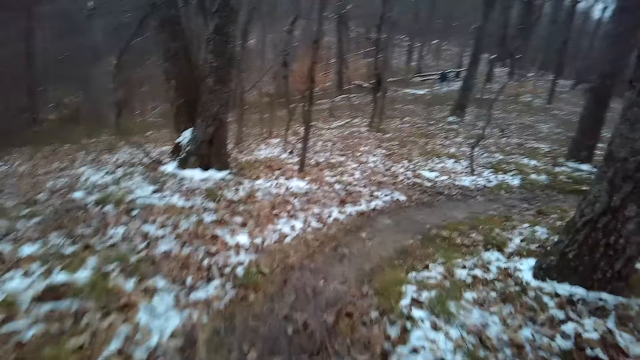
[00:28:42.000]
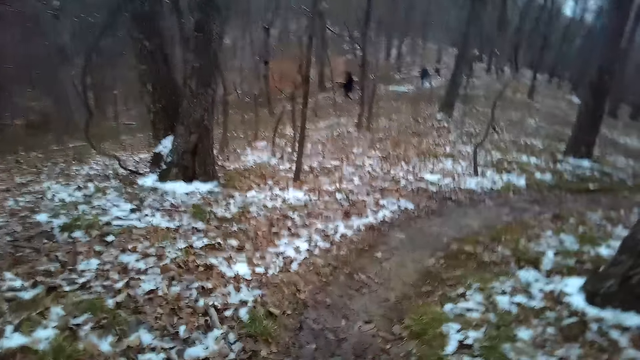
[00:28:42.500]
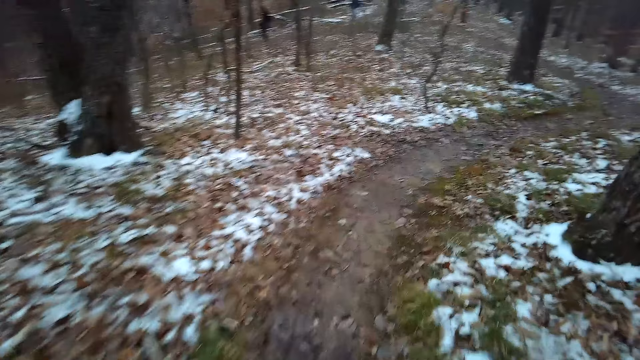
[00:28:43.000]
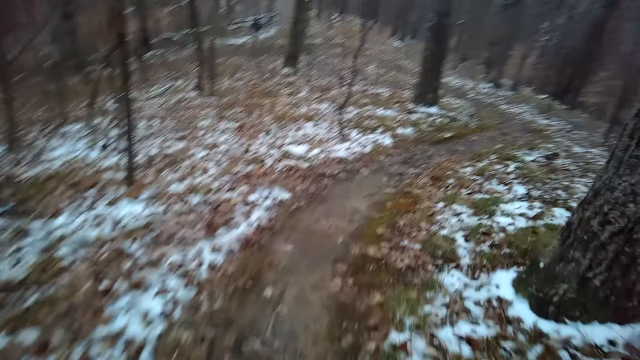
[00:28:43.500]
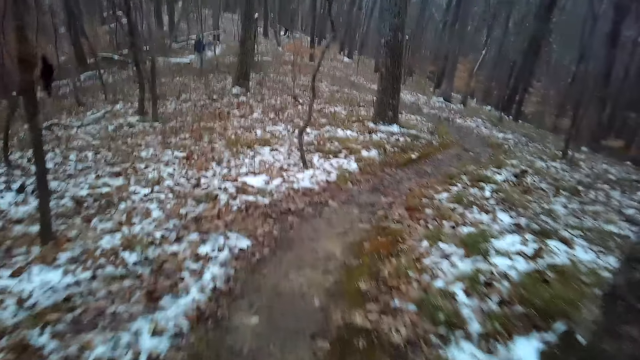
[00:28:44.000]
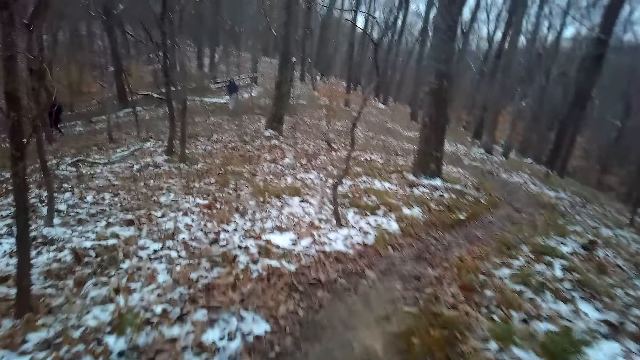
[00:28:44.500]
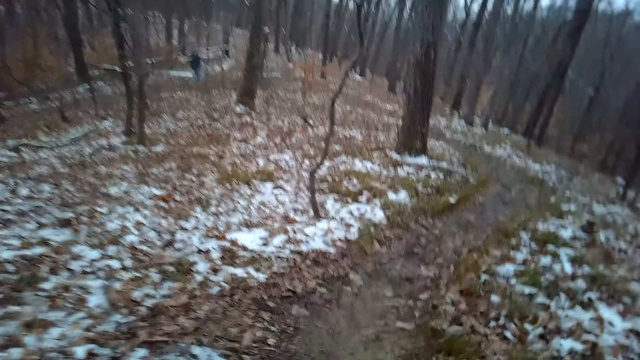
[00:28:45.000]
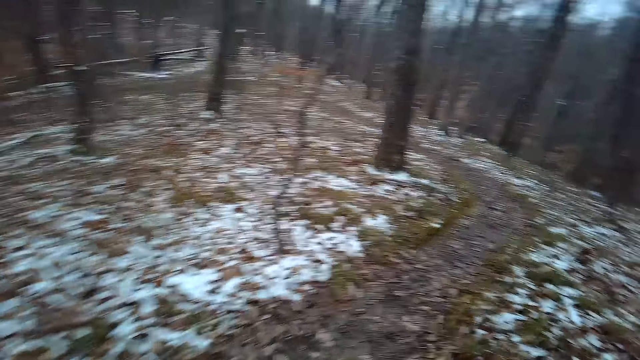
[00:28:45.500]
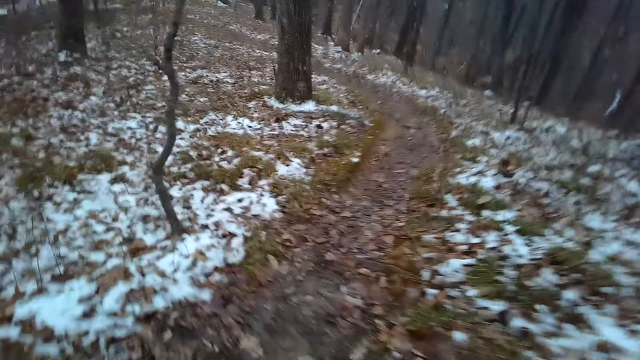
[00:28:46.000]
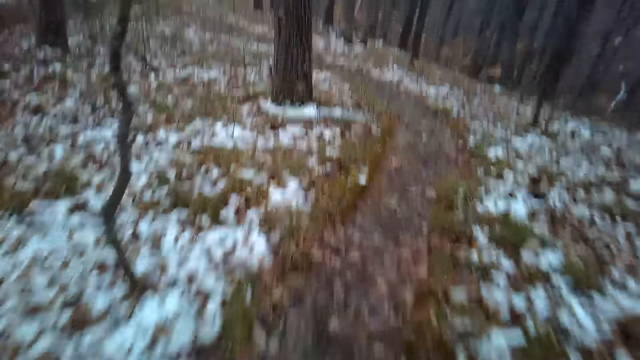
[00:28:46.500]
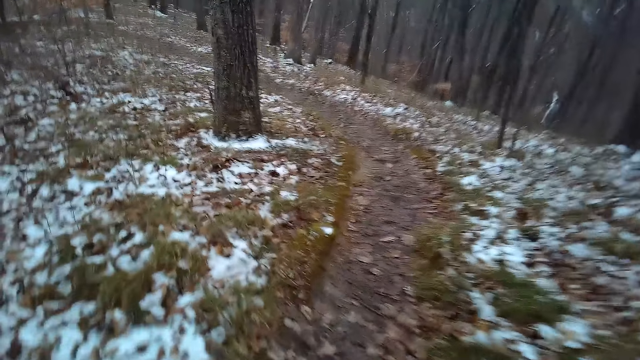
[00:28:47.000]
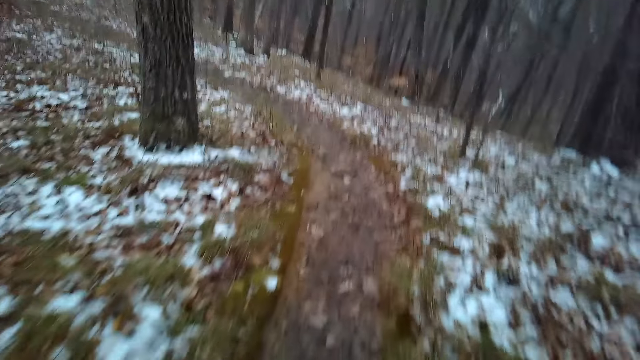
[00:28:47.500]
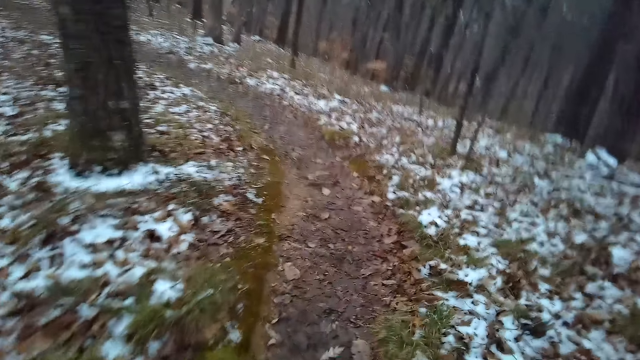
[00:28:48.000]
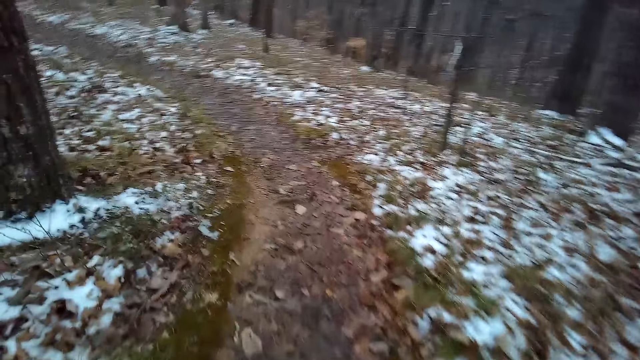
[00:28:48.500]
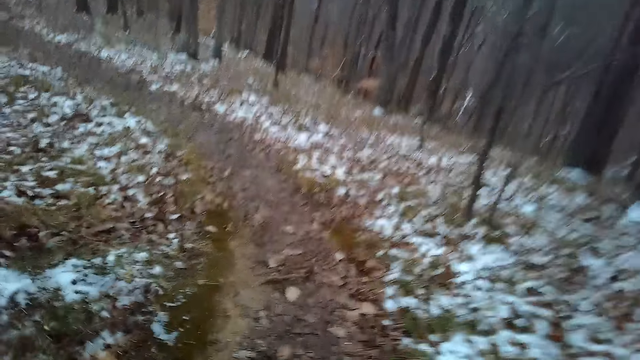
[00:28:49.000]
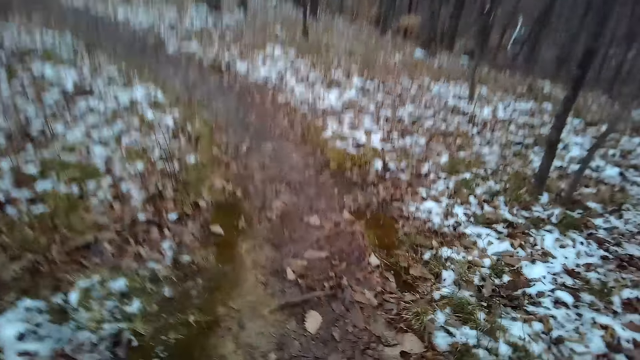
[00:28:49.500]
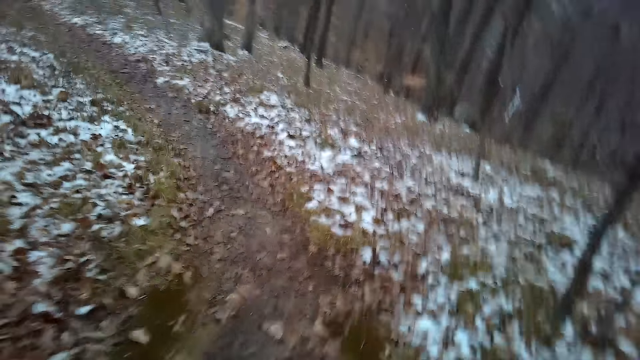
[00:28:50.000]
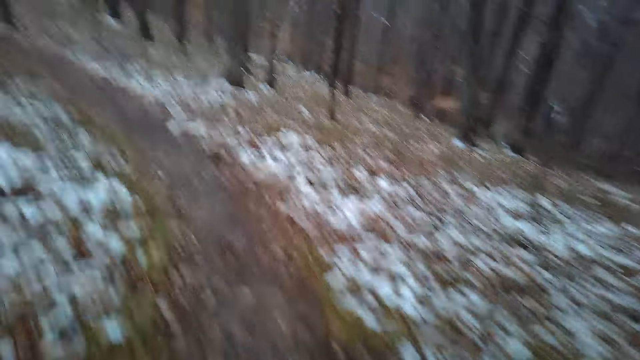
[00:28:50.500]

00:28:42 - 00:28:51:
The camera wearer looks at a woman. They walk around the forest.

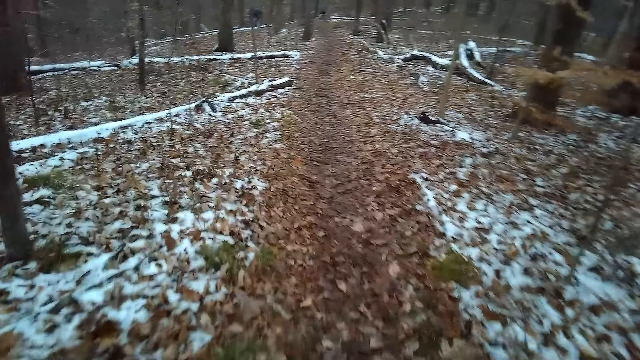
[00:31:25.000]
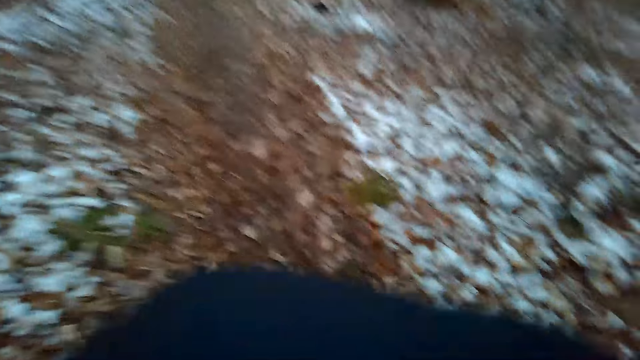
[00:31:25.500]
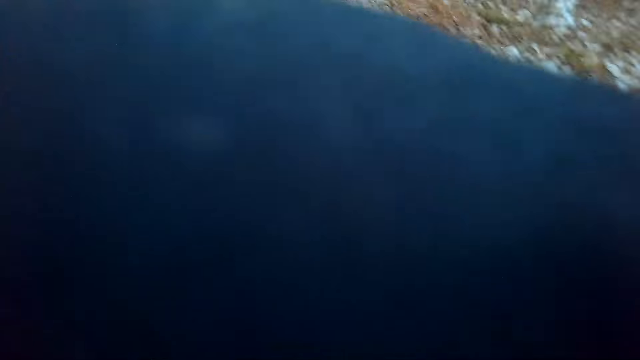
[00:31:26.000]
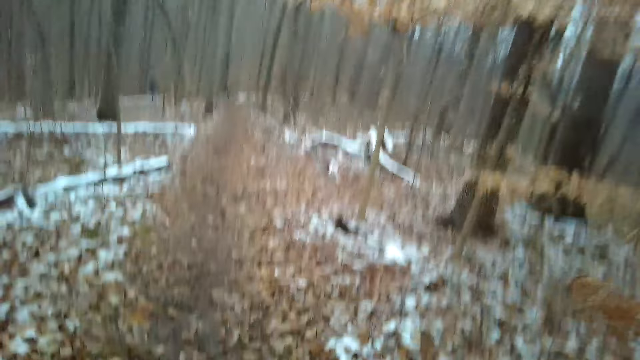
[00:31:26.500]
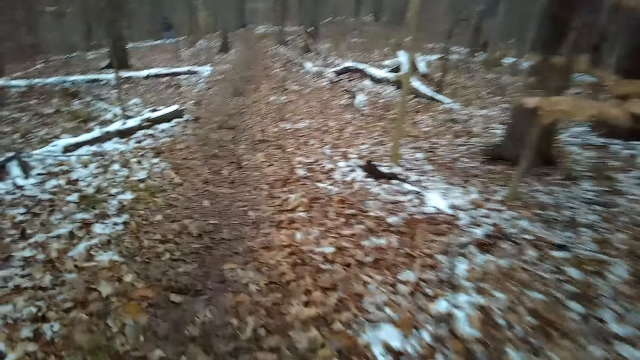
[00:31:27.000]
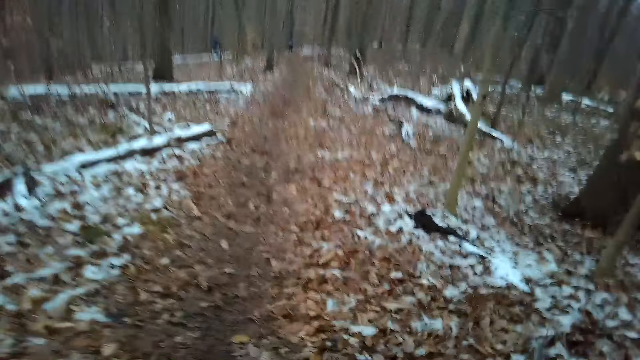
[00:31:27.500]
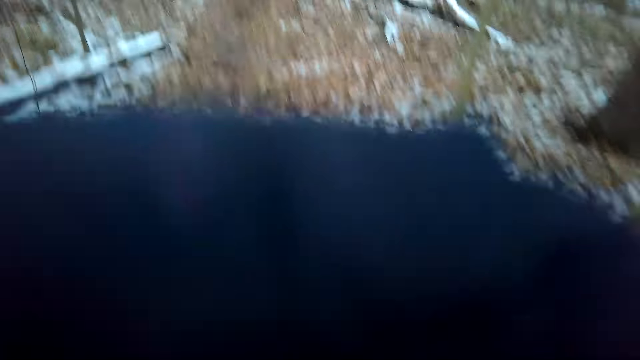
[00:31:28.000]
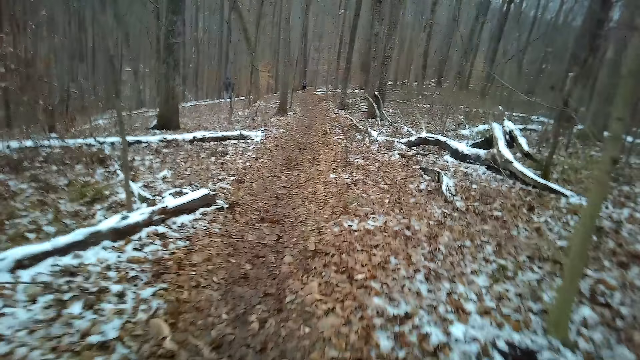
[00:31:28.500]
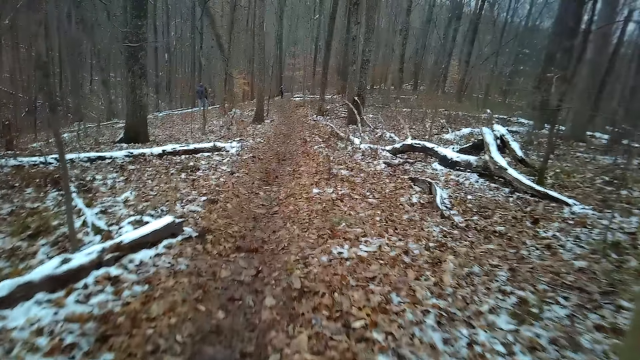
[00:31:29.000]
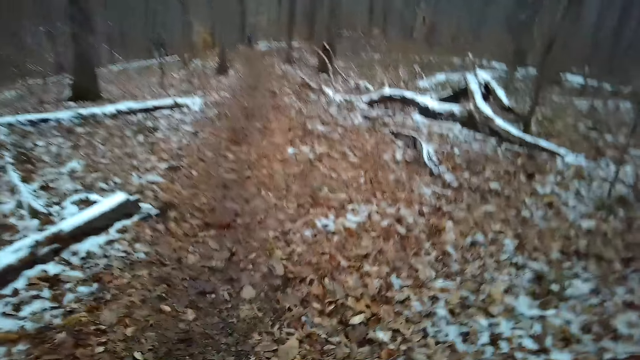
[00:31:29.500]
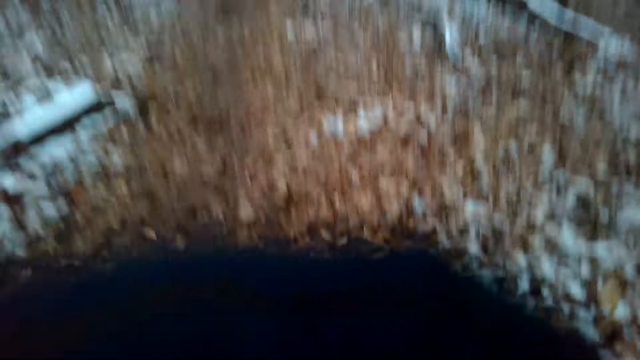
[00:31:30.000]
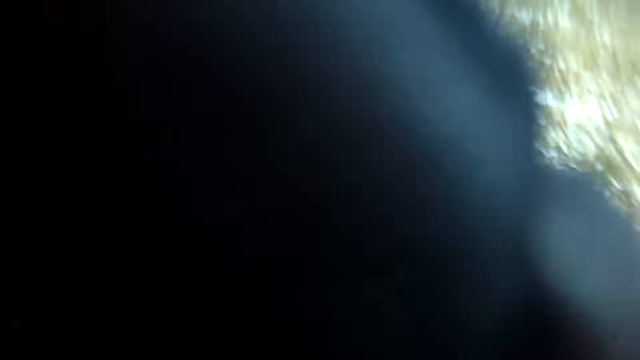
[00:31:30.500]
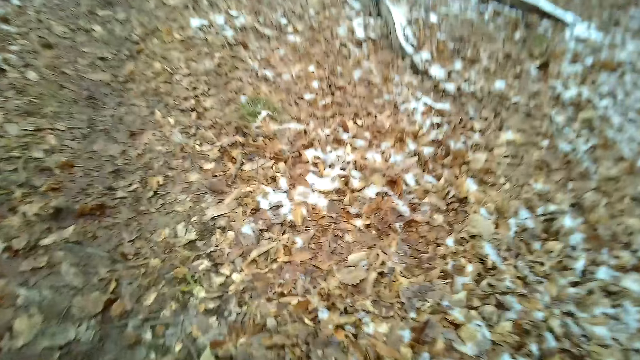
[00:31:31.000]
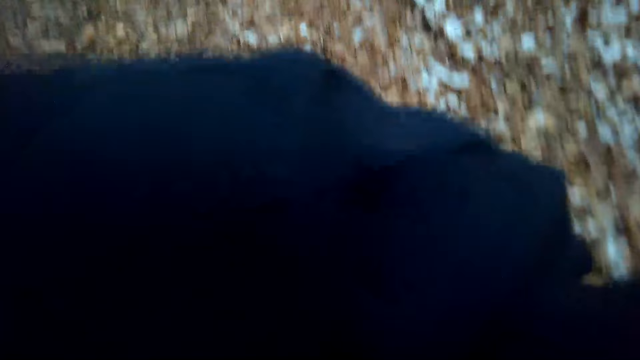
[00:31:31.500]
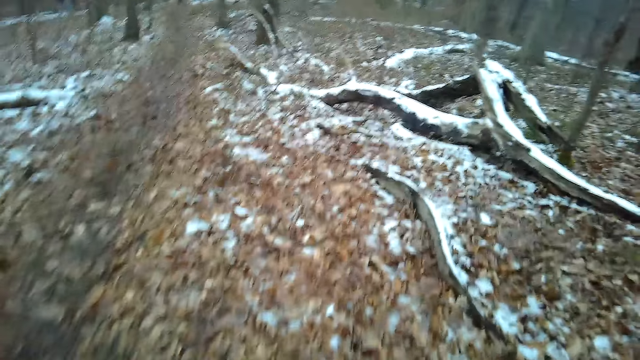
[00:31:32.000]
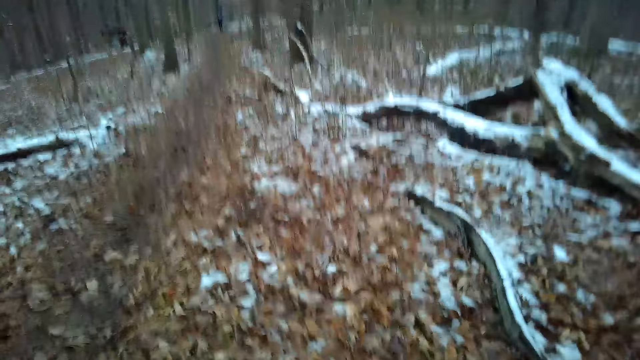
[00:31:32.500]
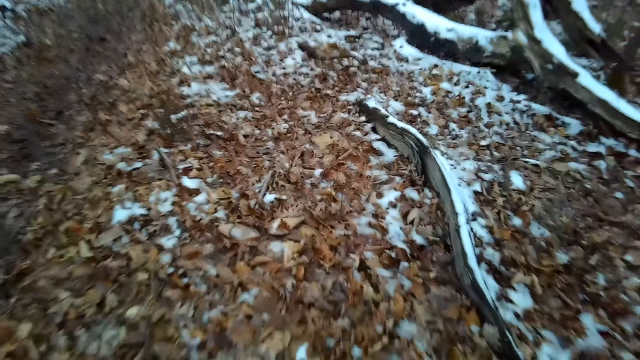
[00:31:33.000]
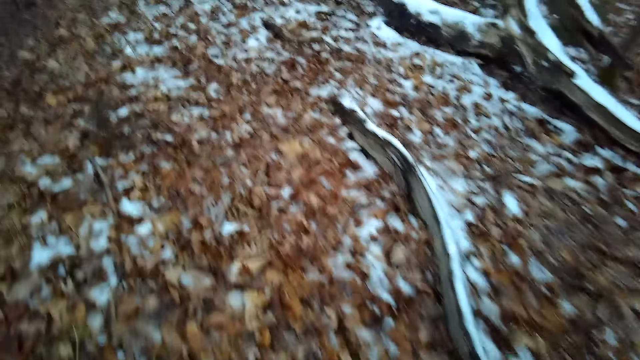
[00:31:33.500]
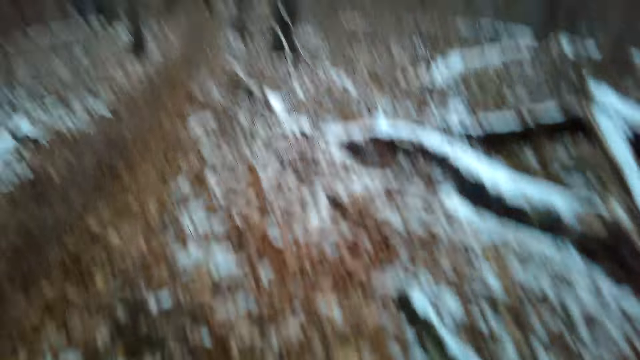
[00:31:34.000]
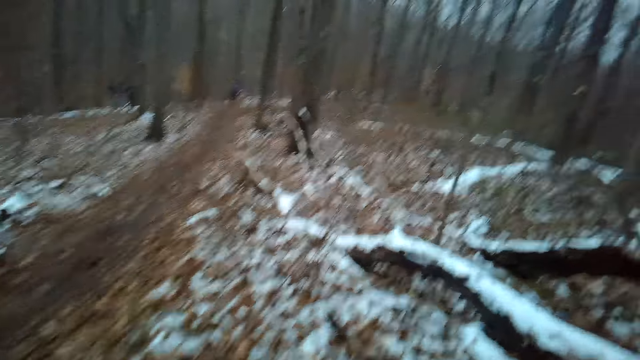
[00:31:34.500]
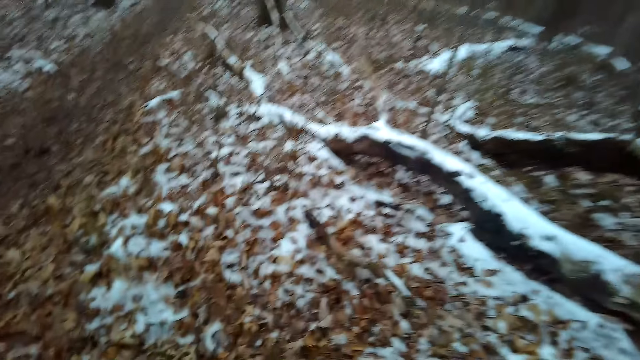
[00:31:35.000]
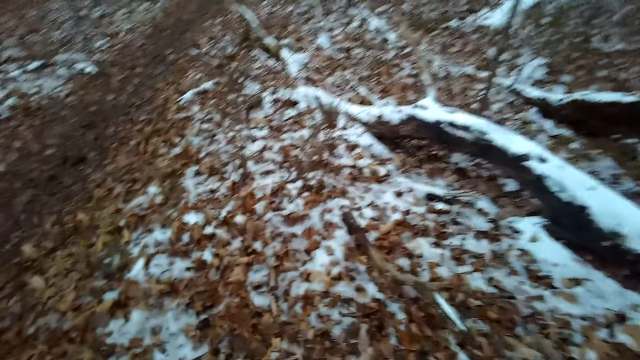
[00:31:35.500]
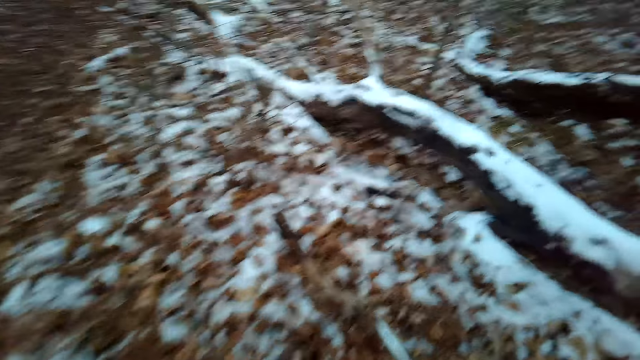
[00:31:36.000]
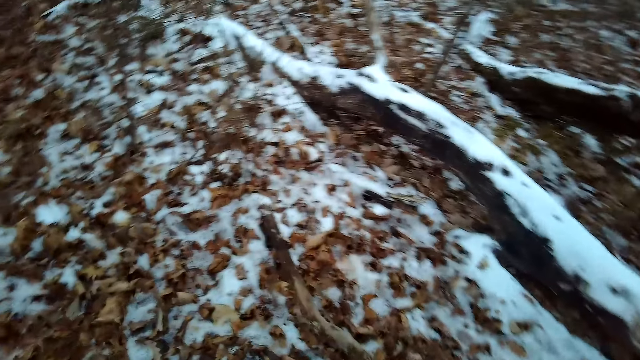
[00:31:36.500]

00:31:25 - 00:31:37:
The camera wearer lifts a hand and moves around. They lift a hand and move around. They lift a hand and move around. They lift a hand and move around. They look around the forest.
